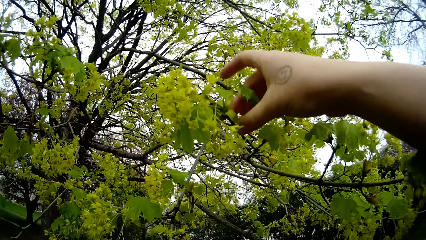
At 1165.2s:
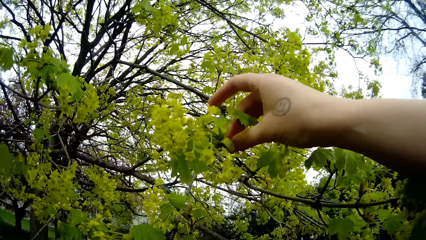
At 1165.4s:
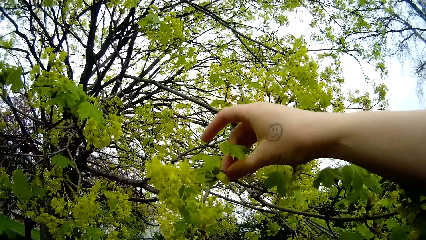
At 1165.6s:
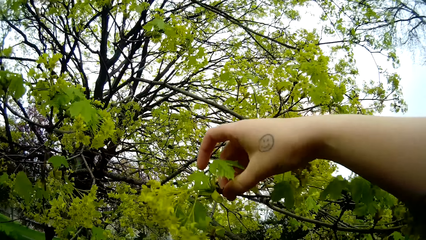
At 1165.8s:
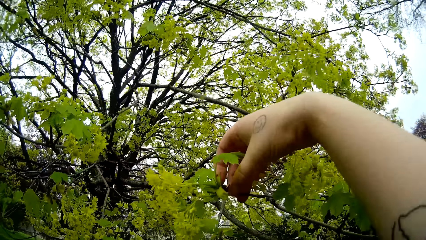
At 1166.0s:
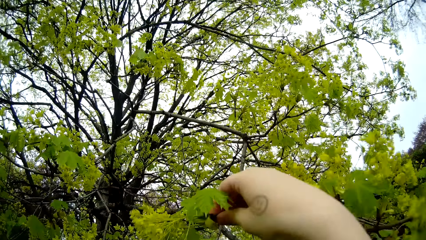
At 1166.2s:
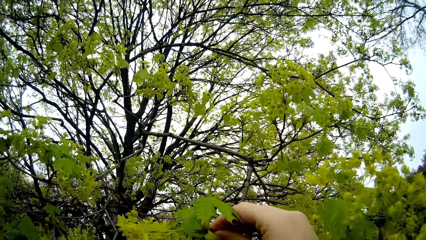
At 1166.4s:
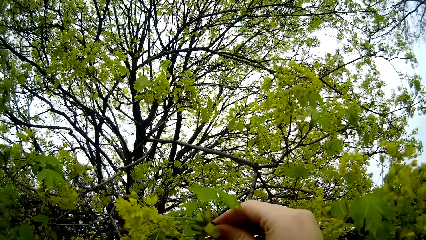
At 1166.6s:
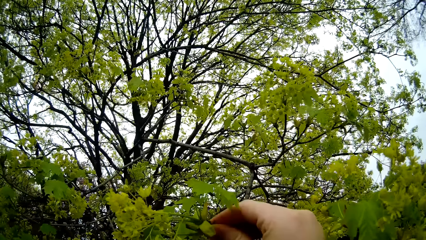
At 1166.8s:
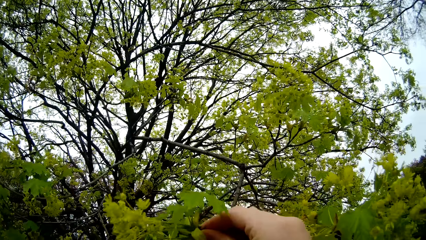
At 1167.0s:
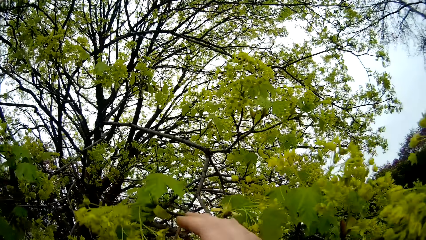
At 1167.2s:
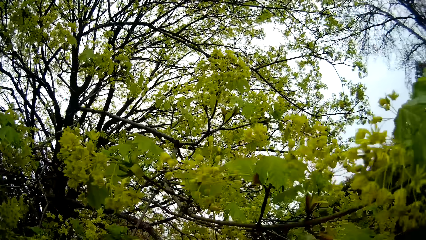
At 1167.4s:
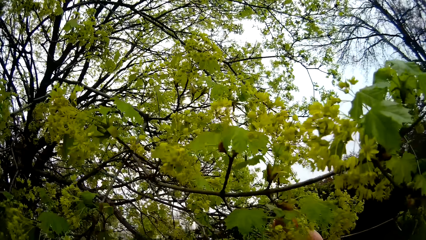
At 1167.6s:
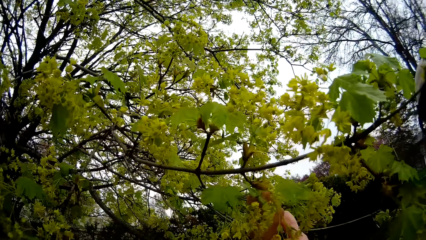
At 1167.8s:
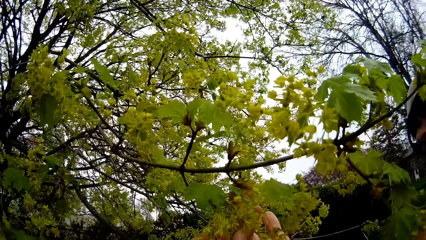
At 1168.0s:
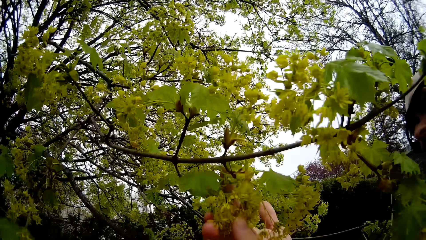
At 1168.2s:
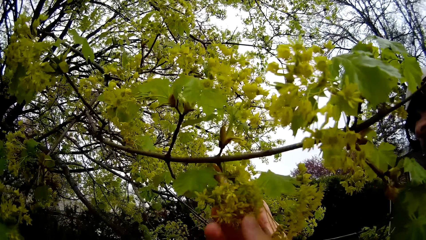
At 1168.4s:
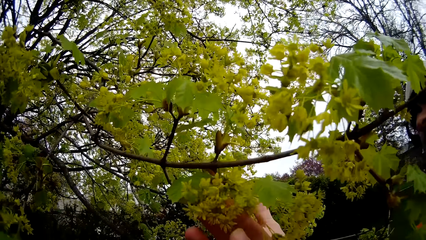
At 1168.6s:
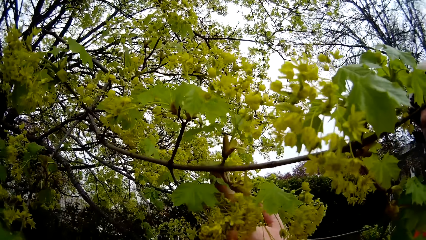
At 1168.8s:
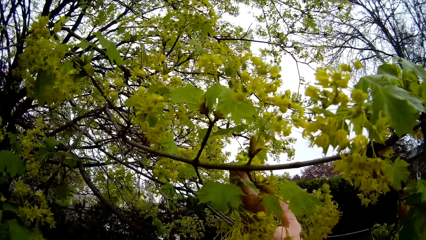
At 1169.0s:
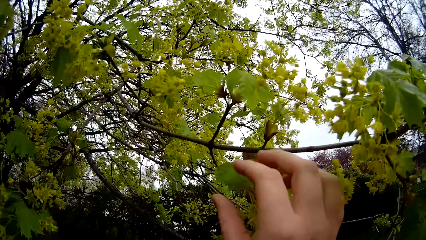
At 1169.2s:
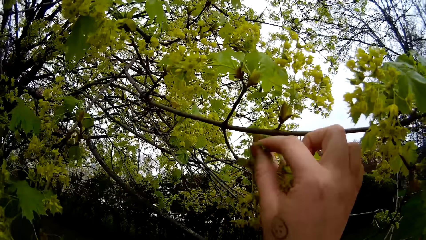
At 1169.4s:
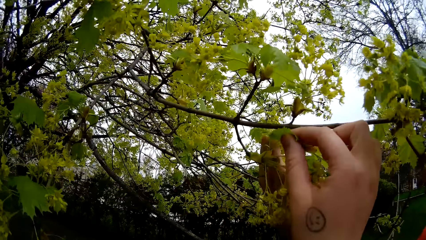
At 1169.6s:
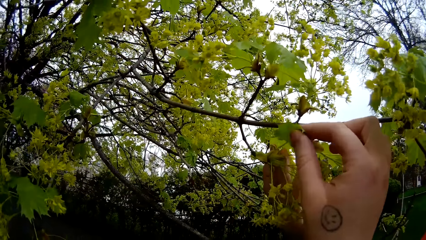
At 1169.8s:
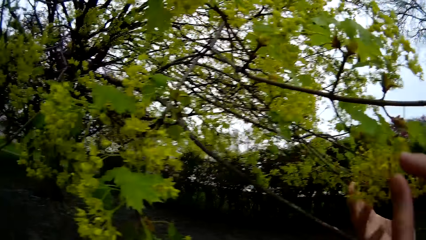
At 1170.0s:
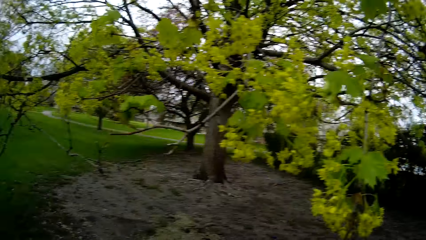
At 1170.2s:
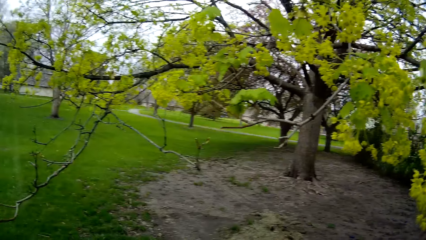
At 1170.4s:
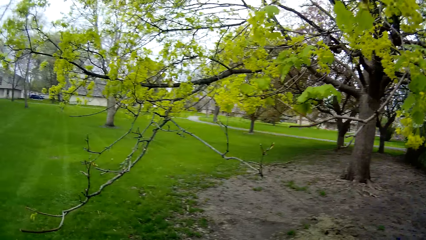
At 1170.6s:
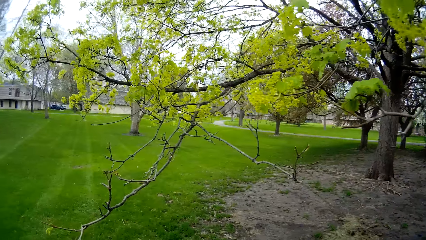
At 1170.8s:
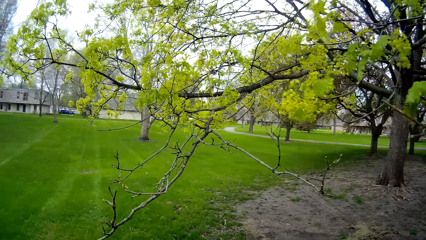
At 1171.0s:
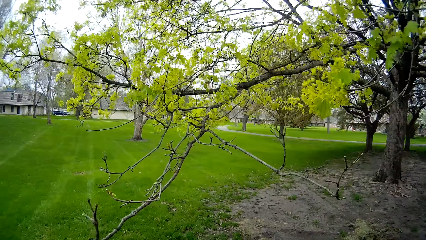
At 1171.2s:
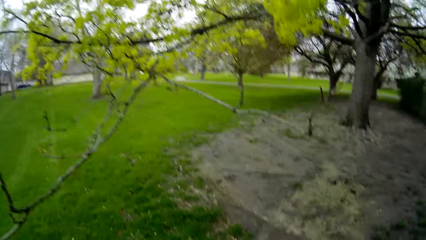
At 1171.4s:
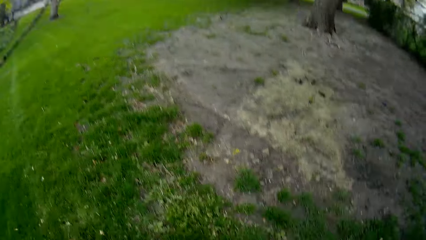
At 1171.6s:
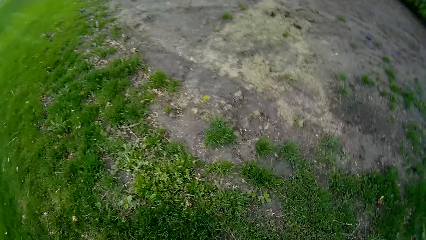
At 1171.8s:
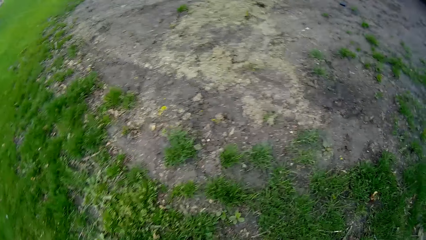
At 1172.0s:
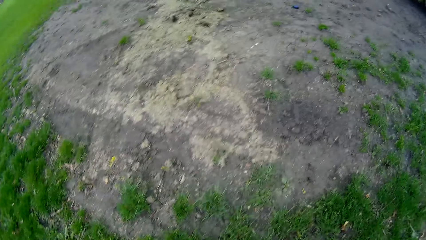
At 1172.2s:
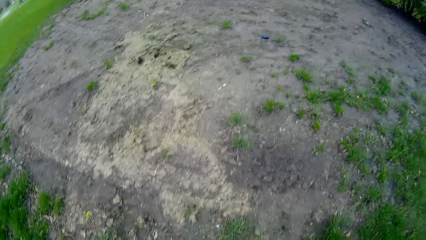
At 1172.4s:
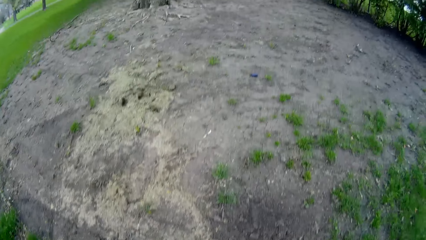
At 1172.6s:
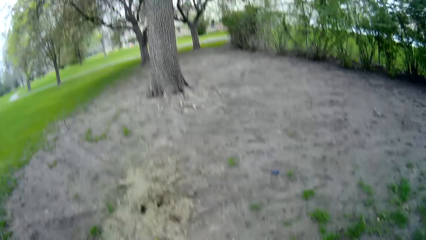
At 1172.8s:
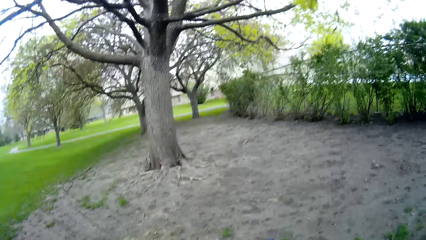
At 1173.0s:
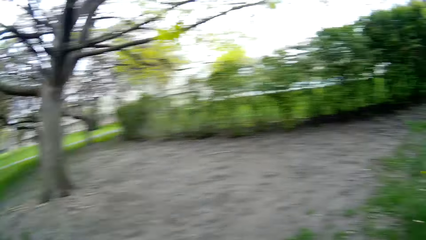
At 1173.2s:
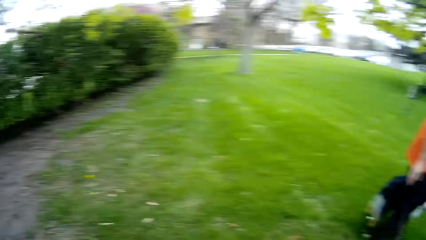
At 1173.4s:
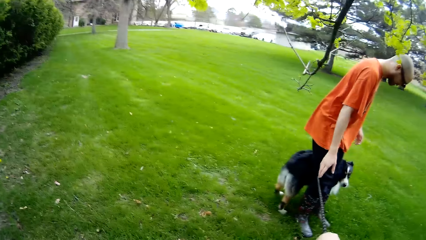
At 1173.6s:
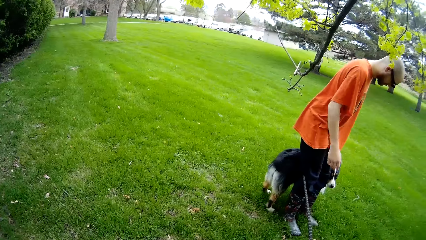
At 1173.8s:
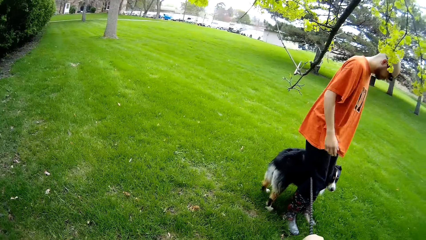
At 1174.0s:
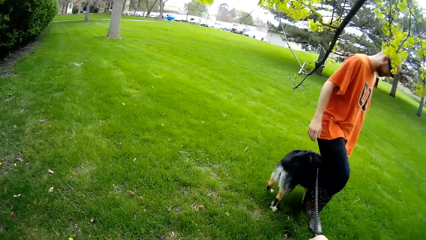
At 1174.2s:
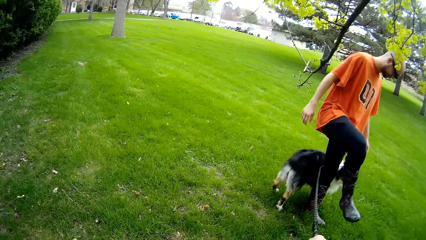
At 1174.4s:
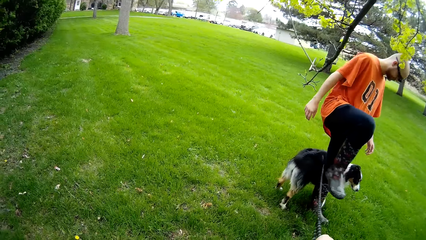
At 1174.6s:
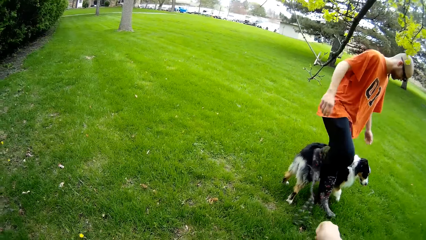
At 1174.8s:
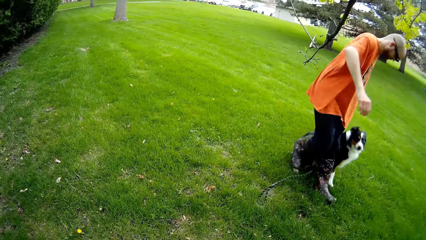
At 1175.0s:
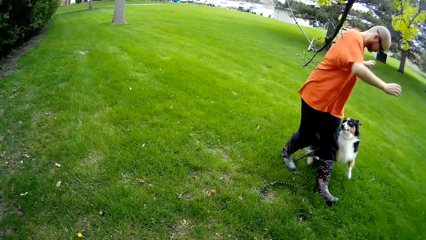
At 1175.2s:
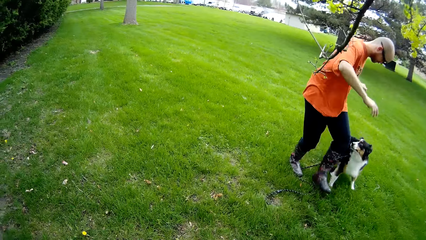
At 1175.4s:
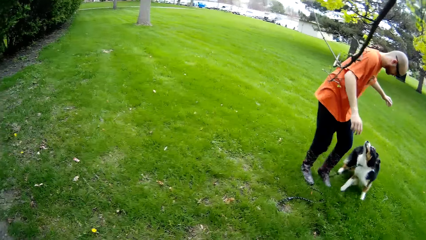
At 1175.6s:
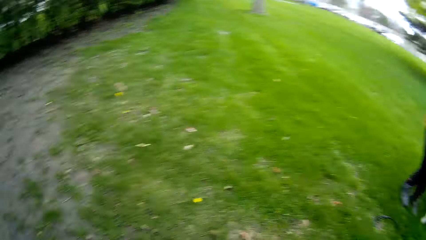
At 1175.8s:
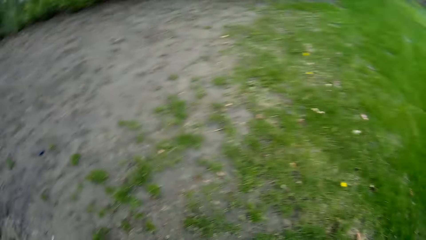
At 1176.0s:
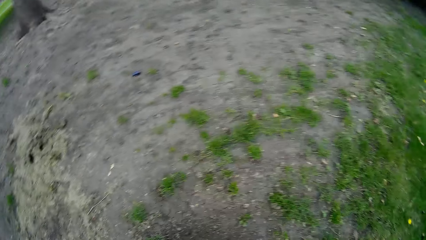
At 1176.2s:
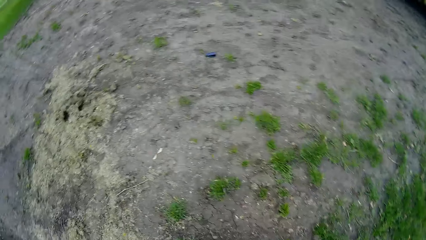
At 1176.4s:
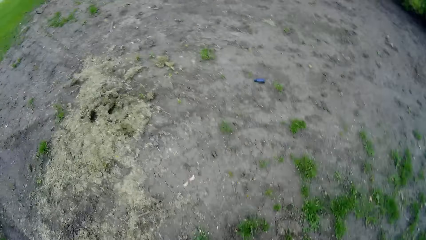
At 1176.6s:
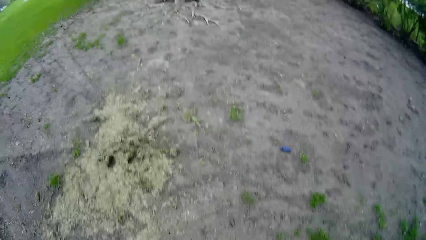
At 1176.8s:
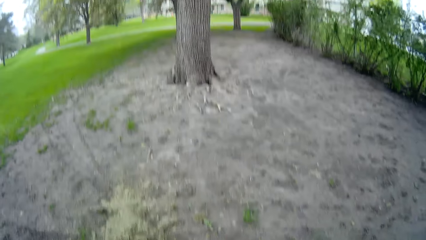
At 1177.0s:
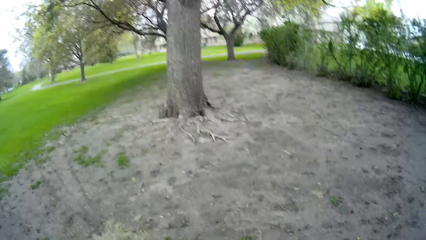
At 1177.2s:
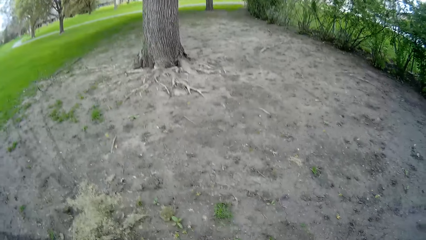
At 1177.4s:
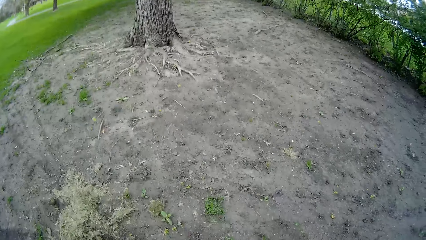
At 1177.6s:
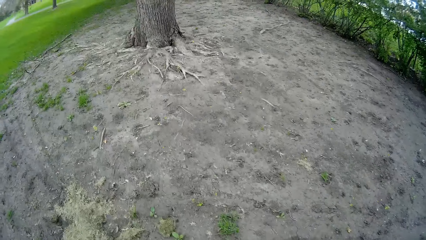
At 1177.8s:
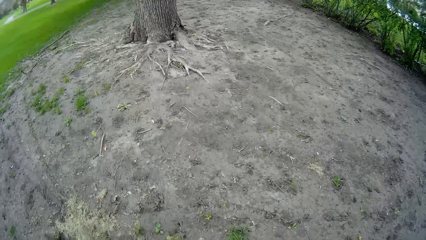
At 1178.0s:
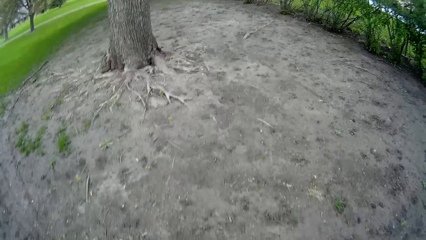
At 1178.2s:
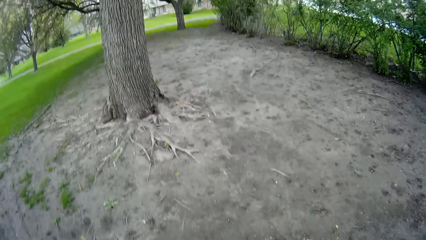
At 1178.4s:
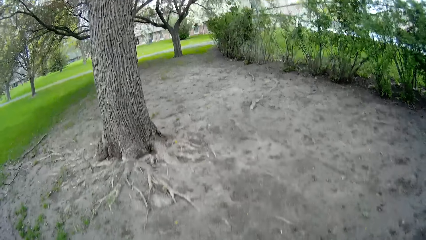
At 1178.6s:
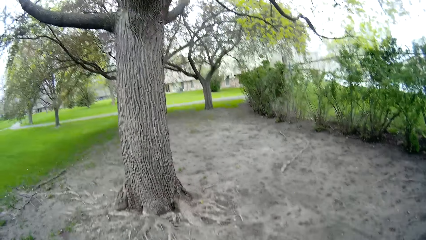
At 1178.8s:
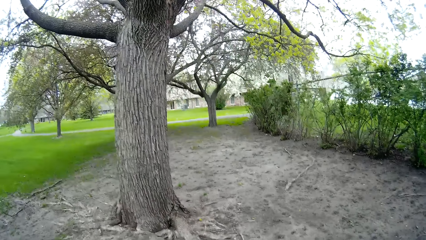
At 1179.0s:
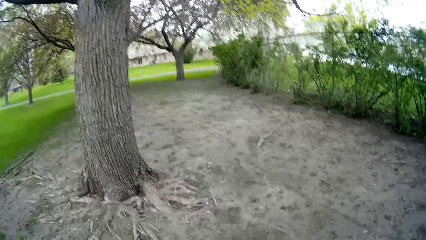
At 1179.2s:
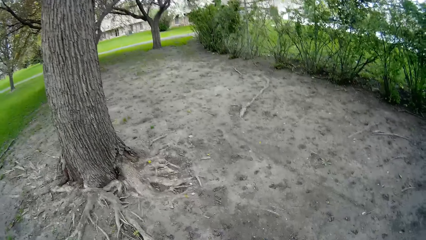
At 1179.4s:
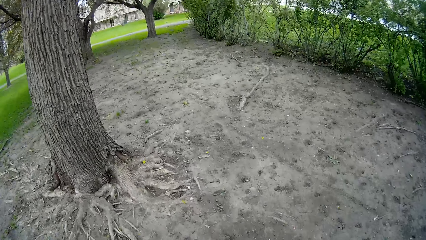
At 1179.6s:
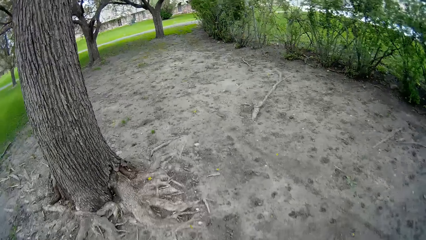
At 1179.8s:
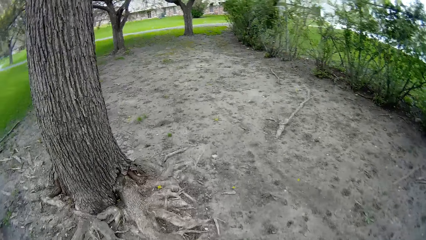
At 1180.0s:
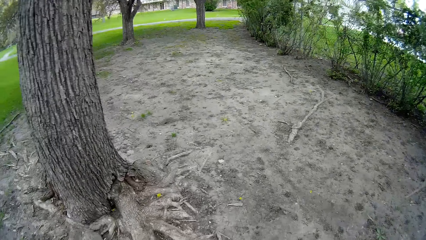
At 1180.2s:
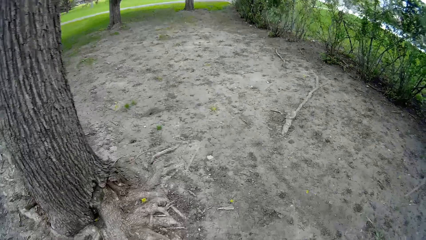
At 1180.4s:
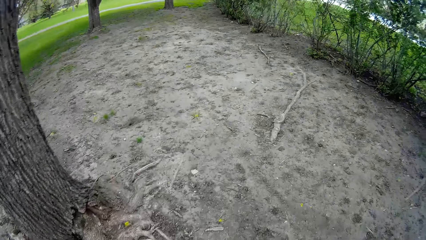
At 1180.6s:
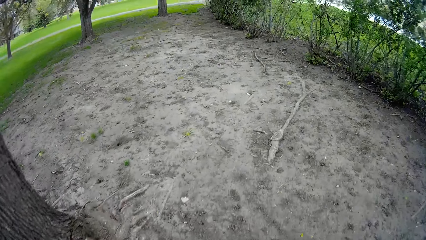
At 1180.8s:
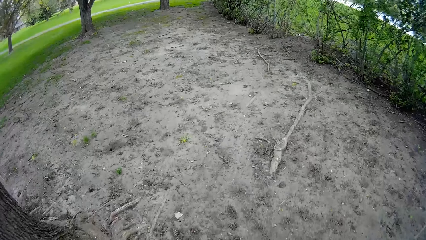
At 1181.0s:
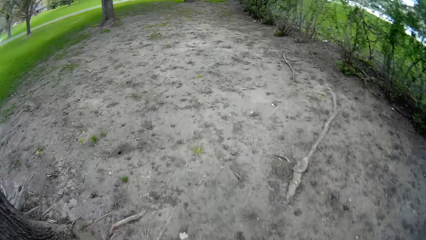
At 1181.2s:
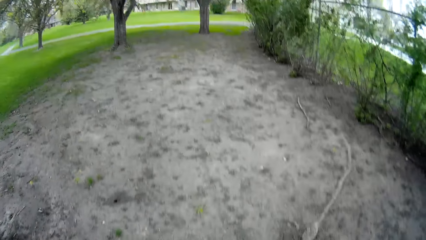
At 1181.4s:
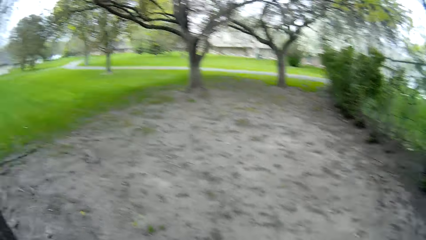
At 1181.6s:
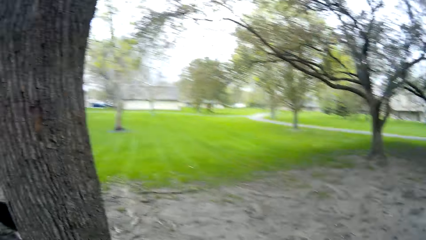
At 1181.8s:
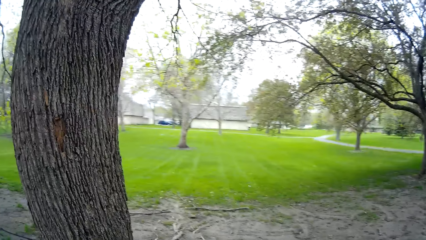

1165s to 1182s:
The camera wearer touches the leaves on a tree with her right hand. She picks a fruit. The man touches the leaves on a tree with his right hand. The camera wearer walks in the compound. The man interacts with the dog. The camera wearer drops the dog leash in her right hand on the floor. The man steps on the dog leash.
